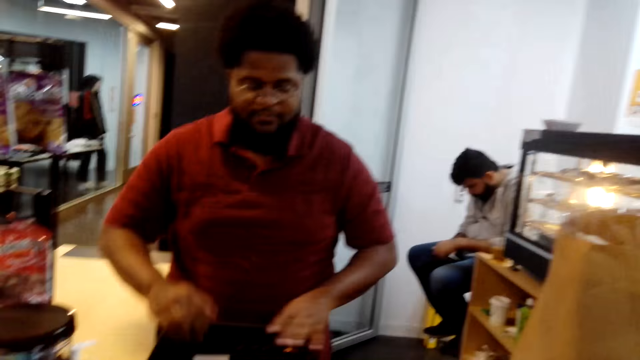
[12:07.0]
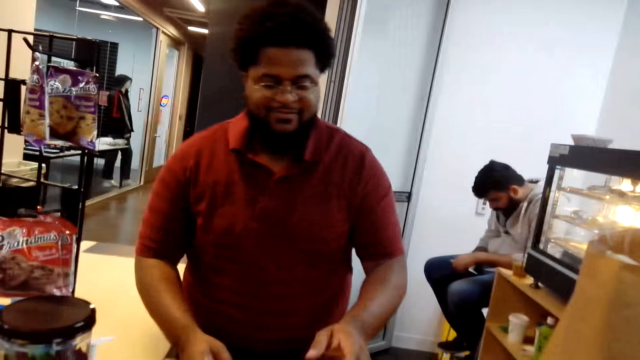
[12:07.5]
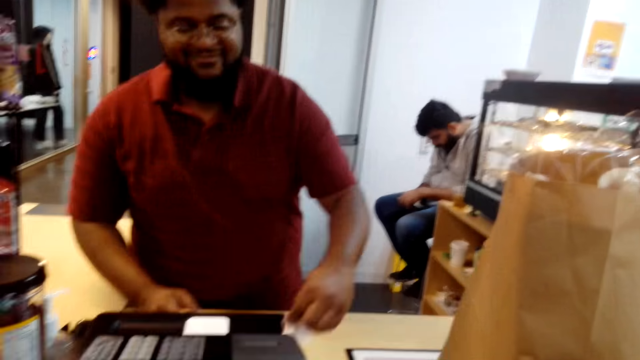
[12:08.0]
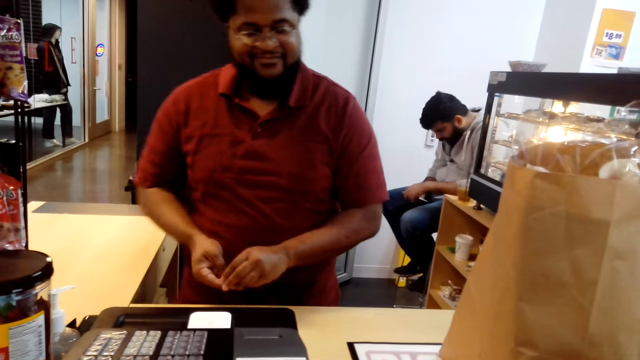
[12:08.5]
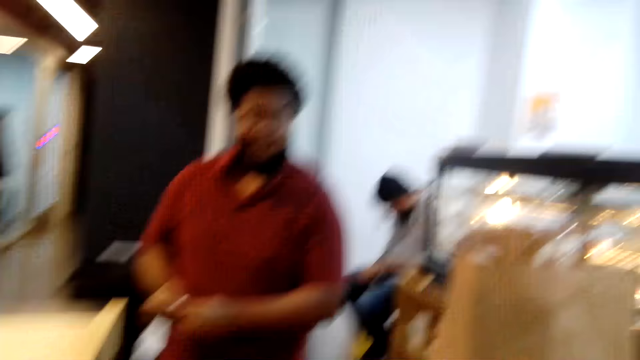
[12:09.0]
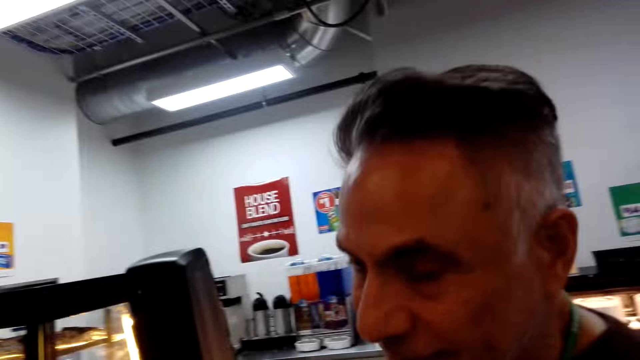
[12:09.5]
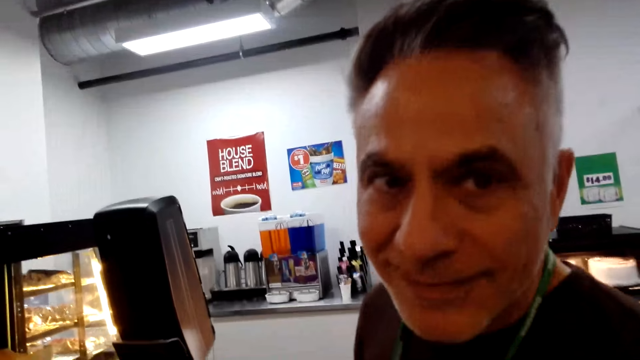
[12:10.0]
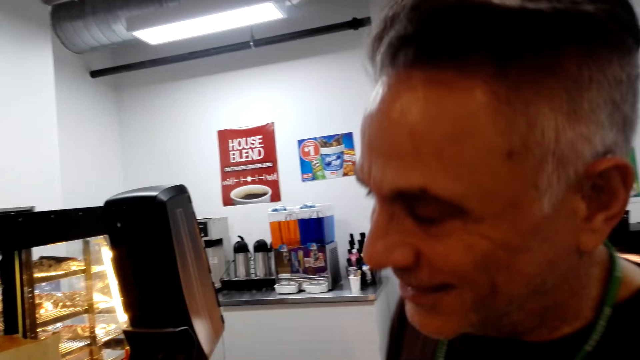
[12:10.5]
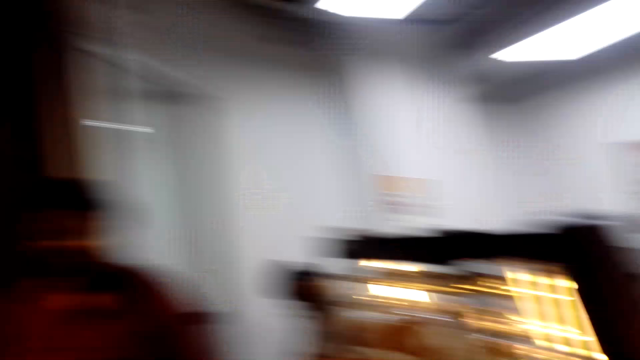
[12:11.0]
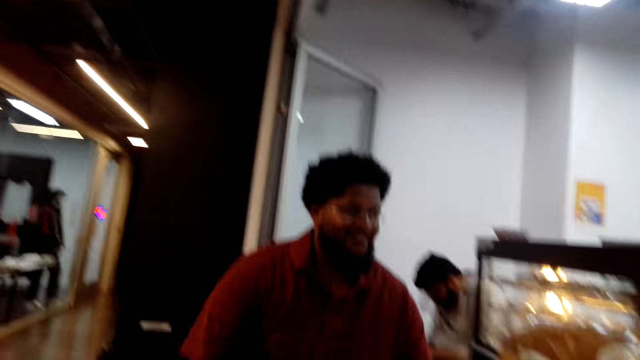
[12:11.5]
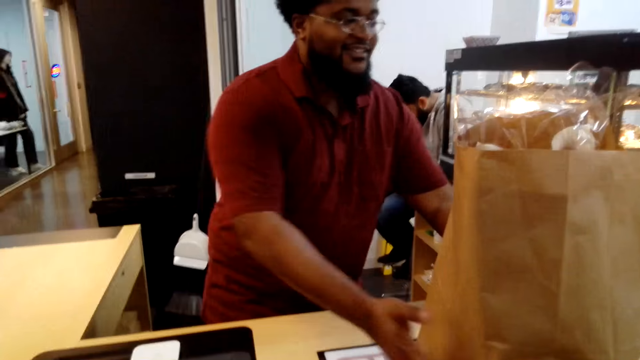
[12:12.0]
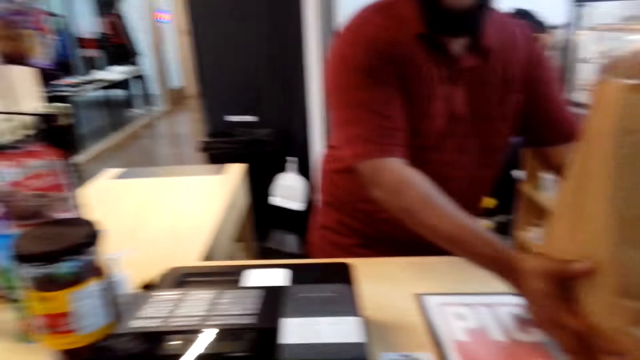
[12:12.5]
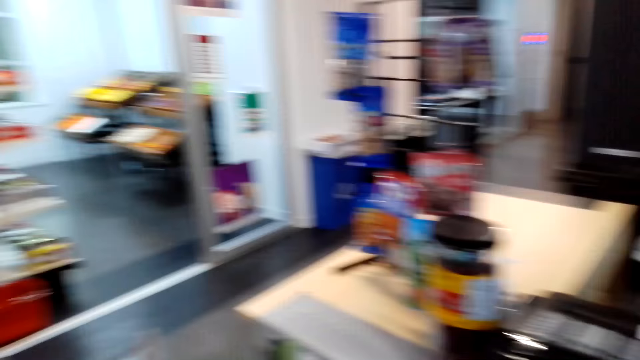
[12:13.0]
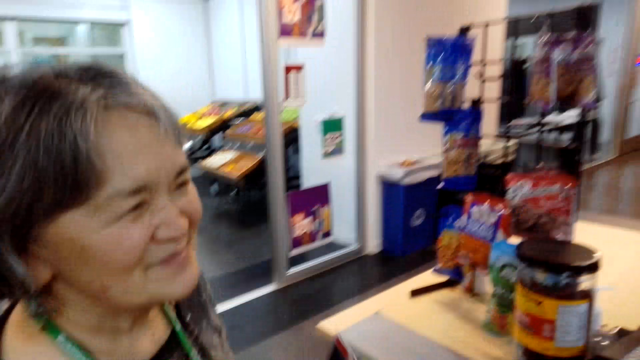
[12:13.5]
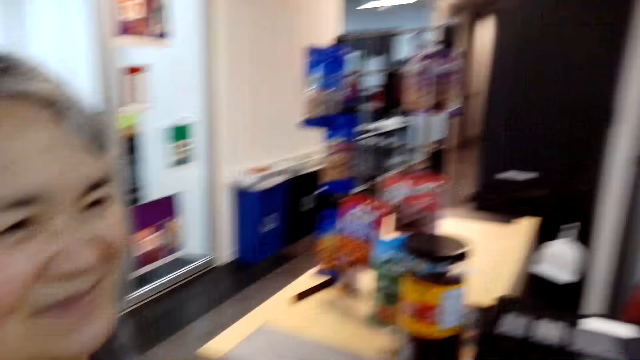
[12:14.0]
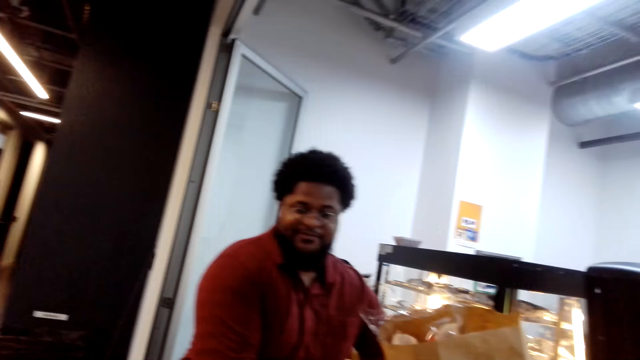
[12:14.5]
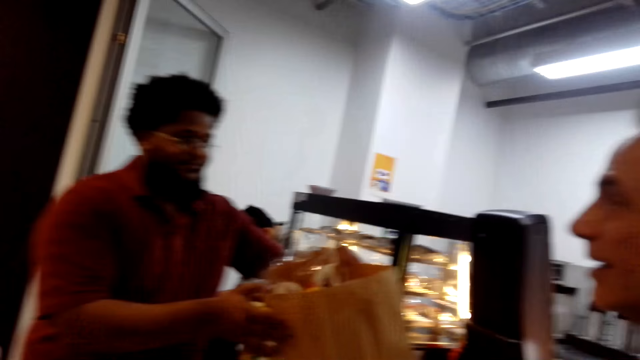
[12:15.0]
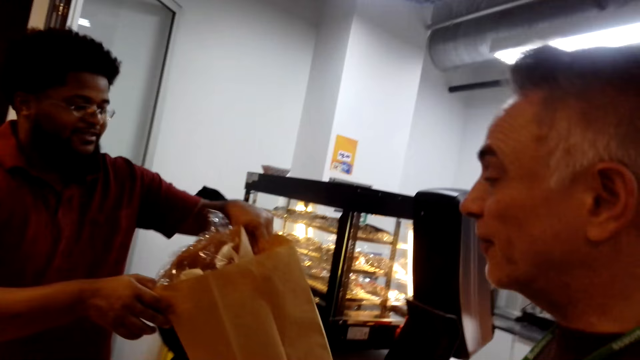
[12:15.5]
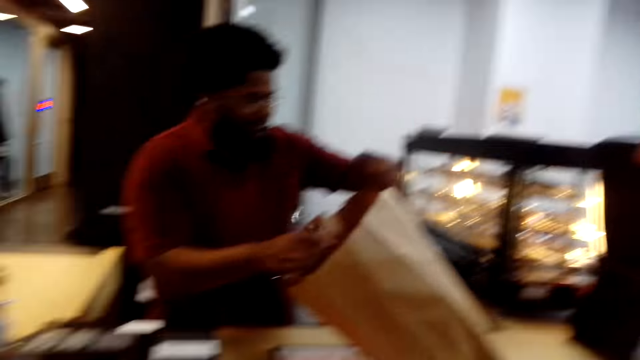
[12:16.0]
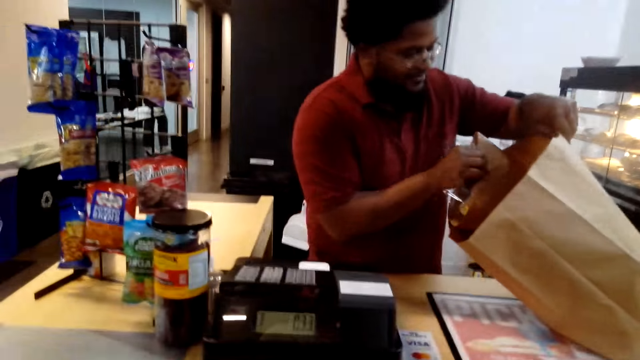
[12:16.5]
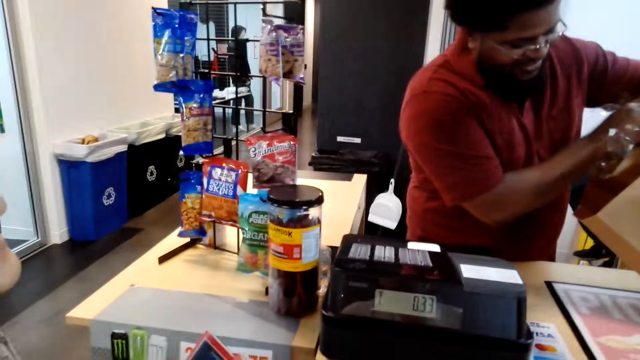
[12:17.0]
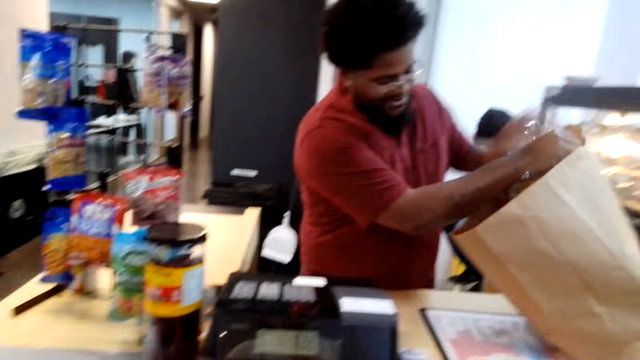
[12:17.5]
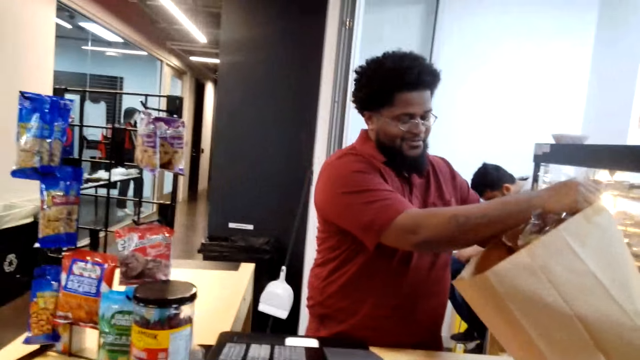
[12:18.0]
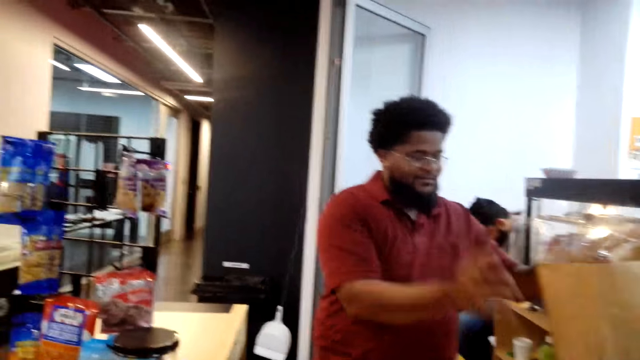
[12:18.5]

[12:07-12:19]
A man picks the carrier bag. The camera wearer turns around the room. The man picks the items.

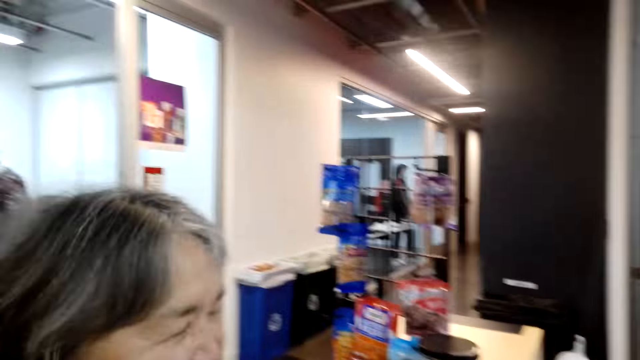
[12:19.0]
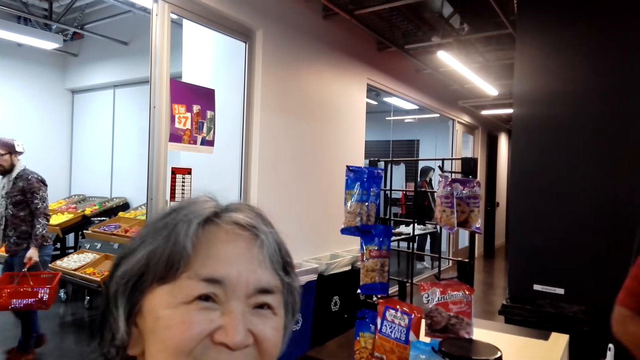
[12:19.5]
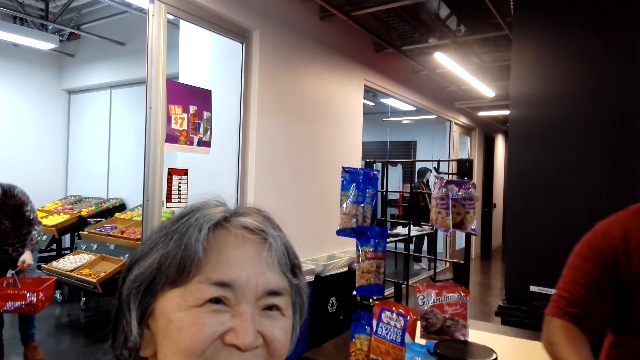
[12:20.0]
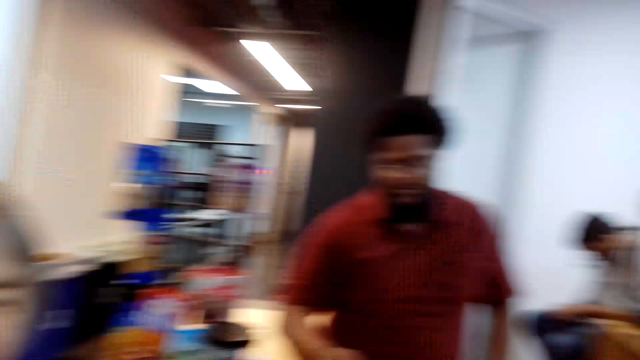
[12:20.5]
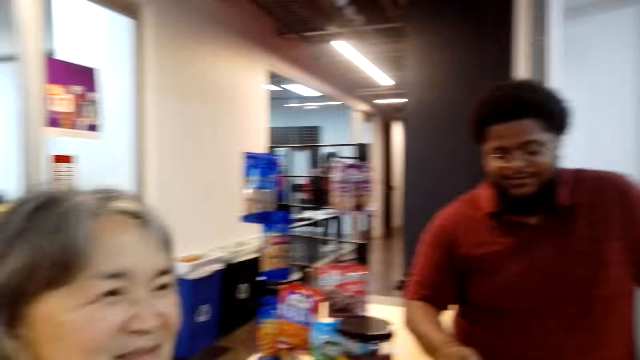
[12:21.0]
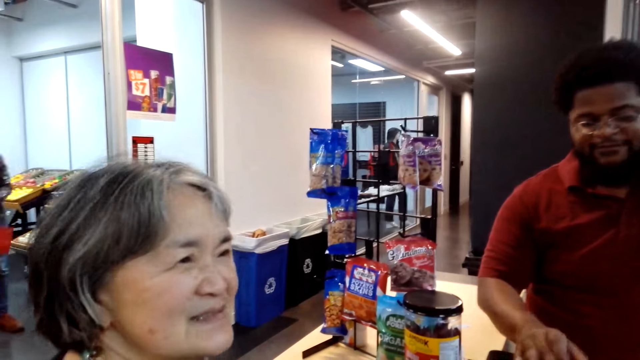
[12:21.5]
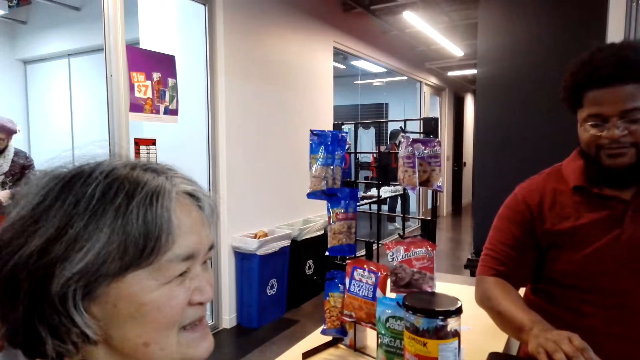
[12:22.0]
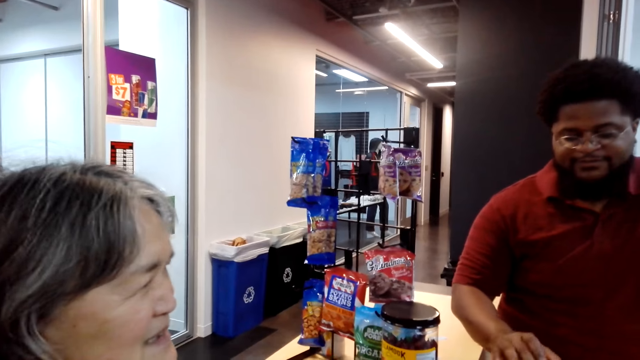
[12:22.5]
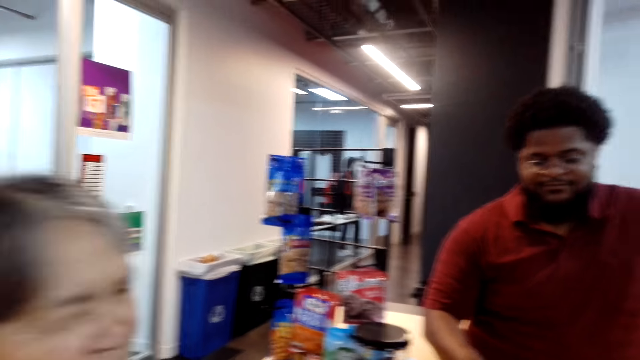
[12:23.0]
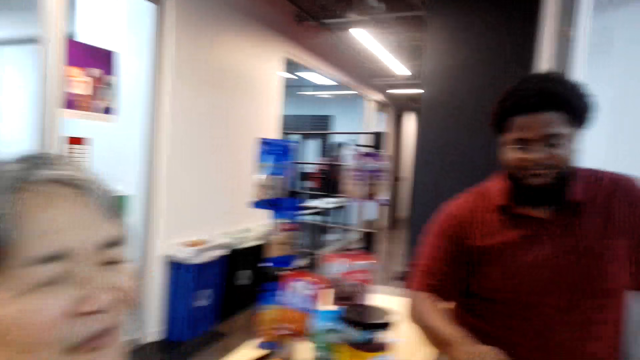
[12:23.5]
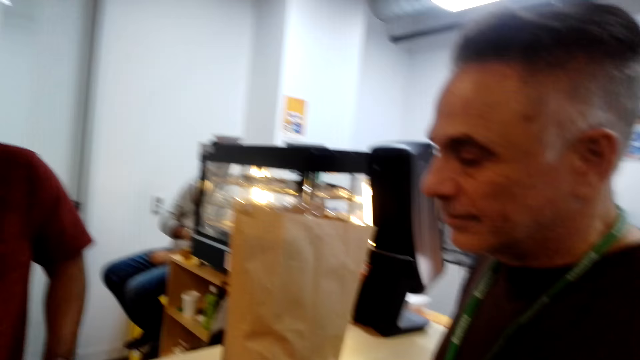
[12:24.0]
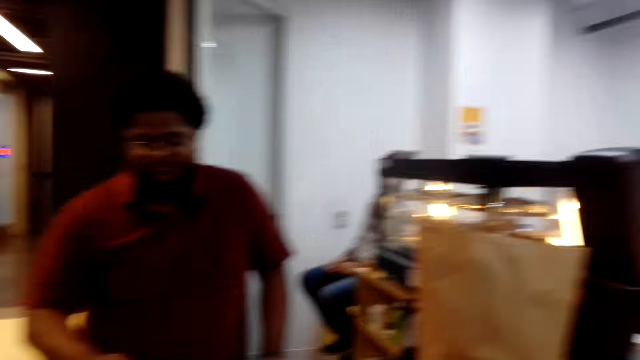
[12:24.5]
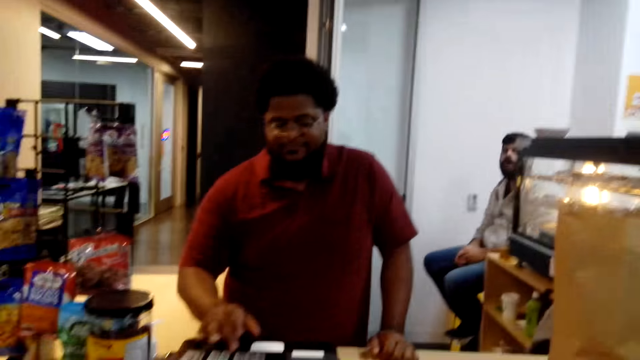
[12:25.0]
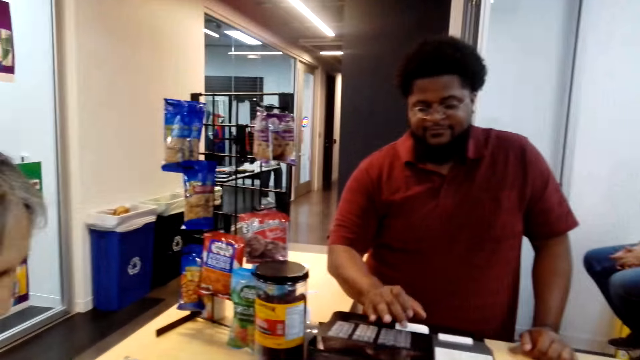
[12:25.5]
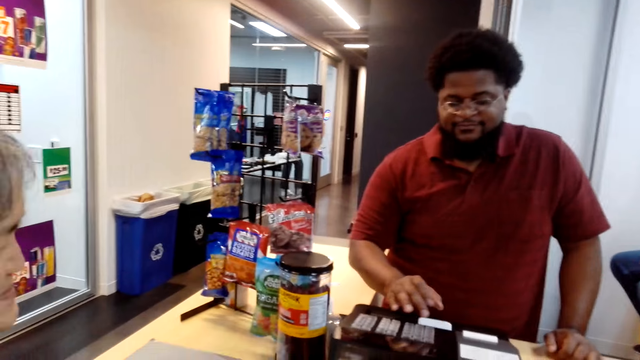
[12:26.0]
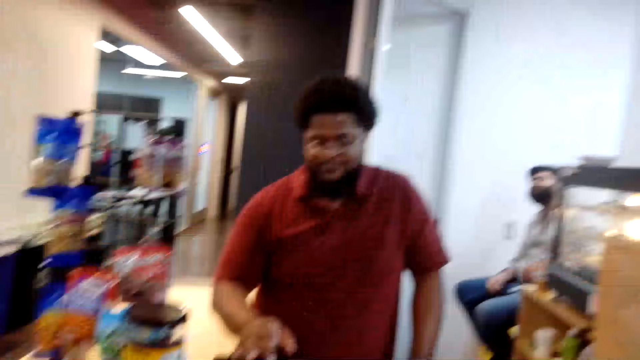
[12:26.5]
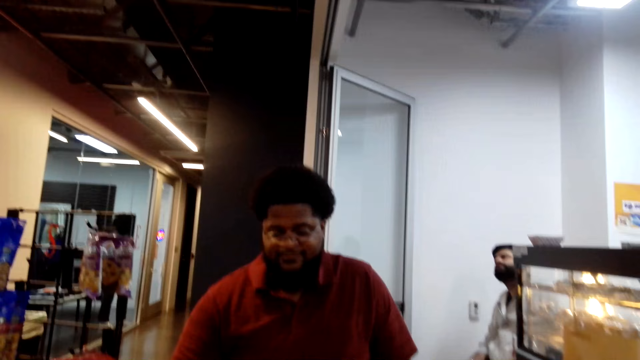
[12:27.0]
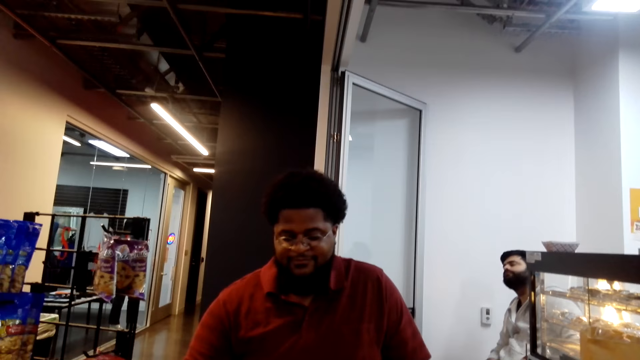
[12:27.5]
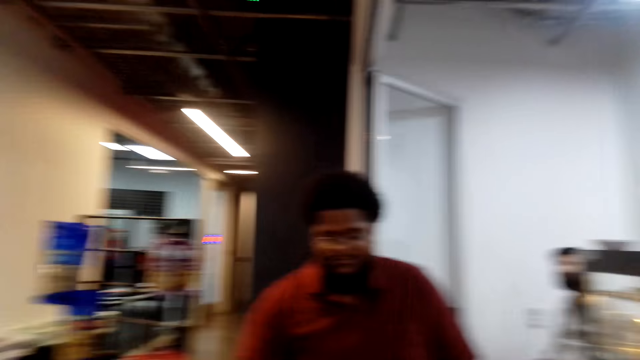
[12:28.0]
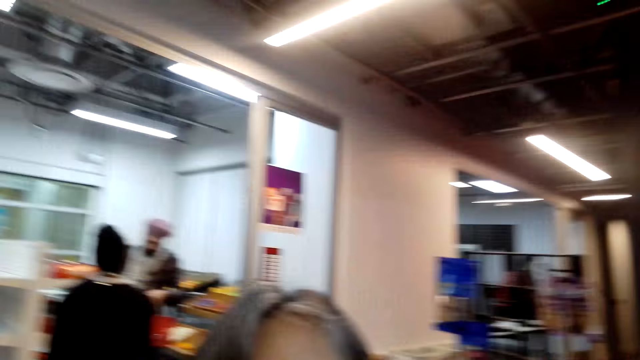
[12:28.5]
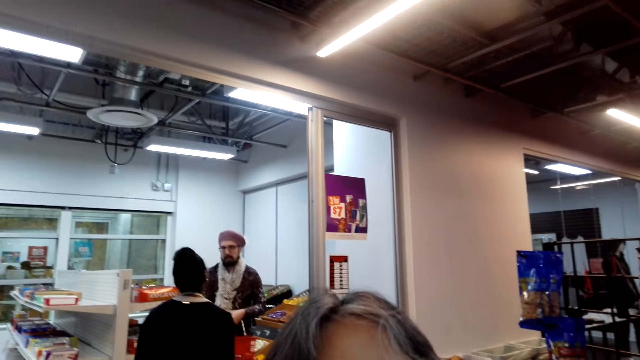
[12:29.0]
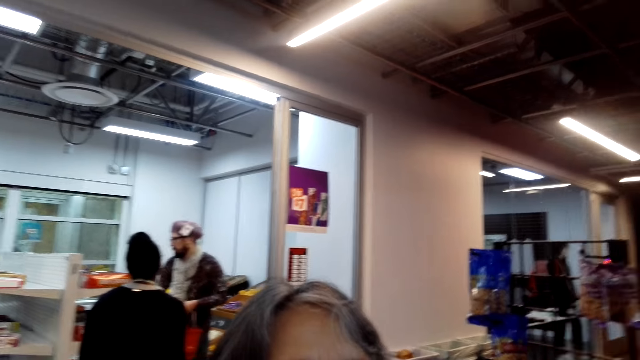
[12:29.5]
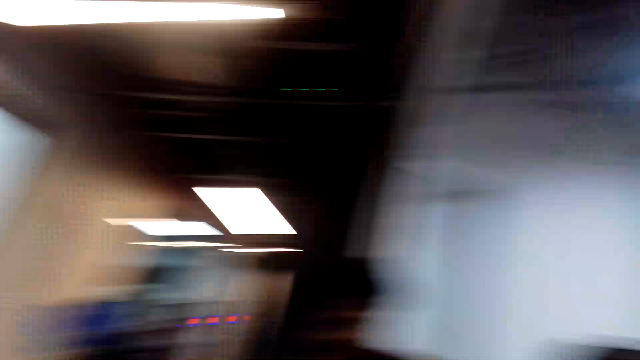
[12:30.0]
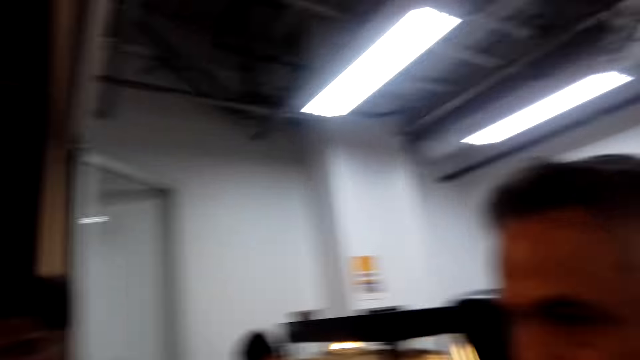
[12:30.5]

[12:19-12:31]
The camera wearer dialogues with a woman. They turn around the room. A man operates the receipt printer machine. The camera wearer turns around the room.
